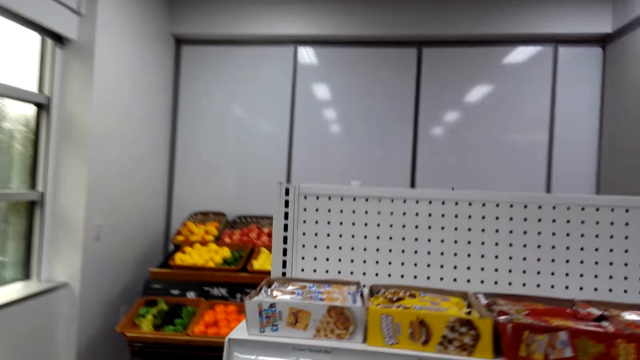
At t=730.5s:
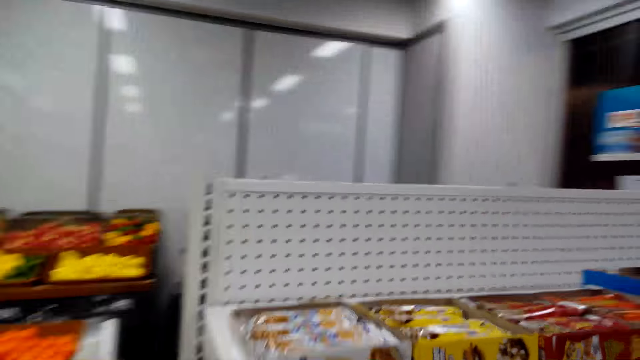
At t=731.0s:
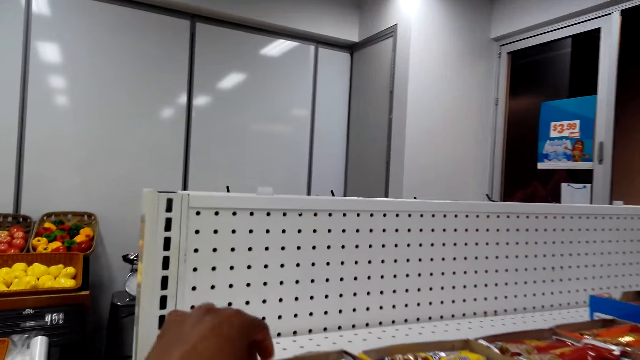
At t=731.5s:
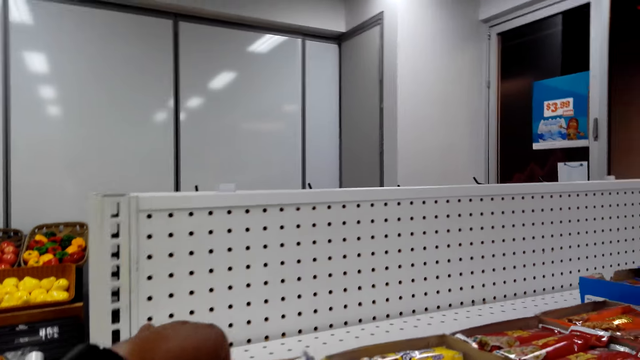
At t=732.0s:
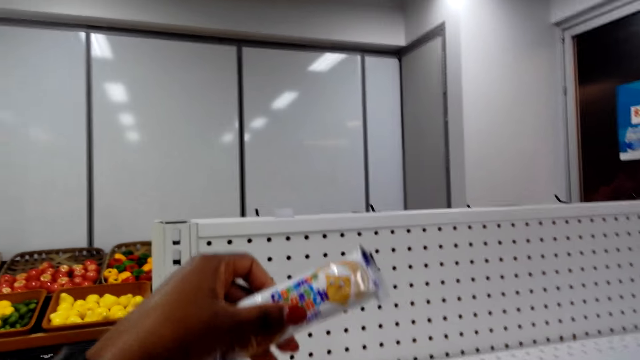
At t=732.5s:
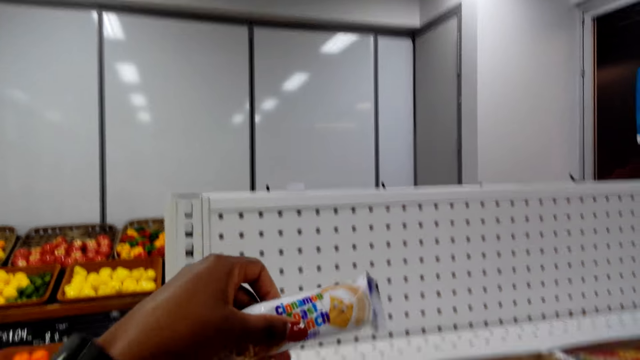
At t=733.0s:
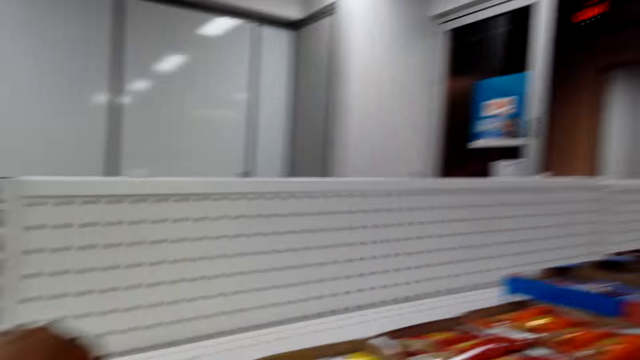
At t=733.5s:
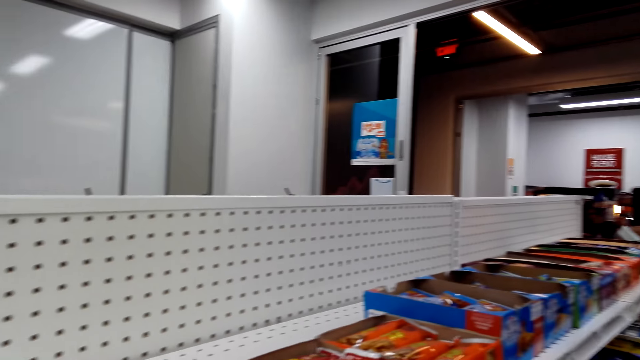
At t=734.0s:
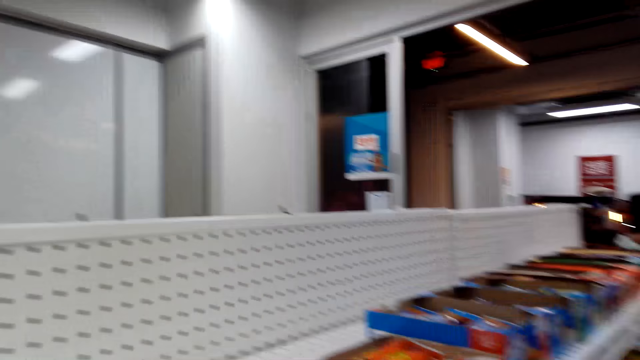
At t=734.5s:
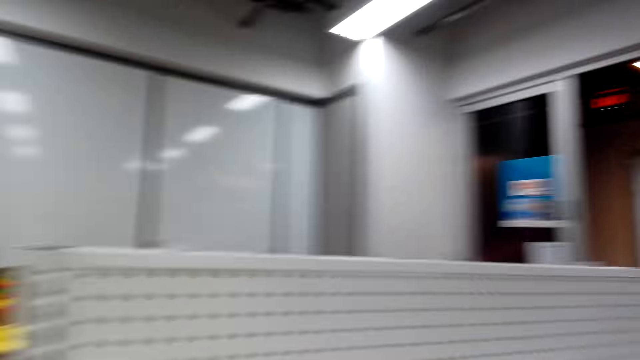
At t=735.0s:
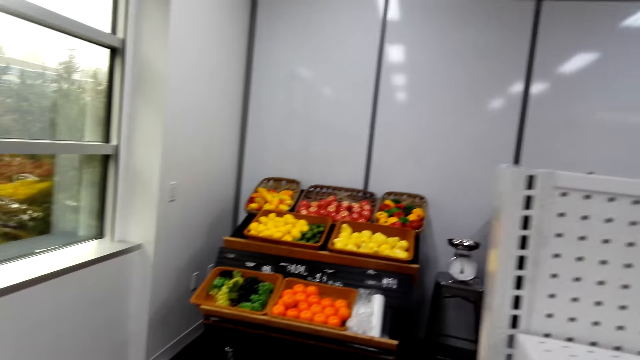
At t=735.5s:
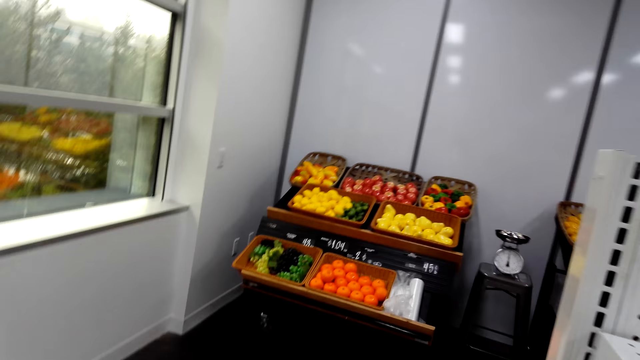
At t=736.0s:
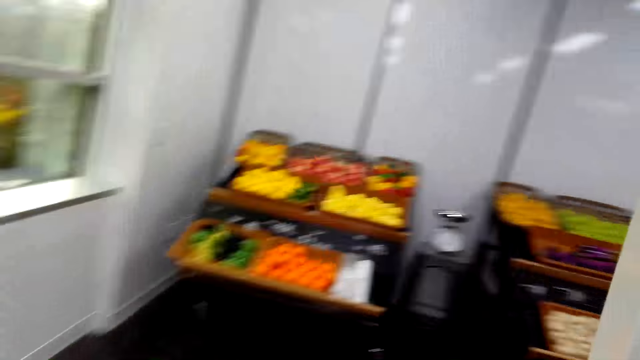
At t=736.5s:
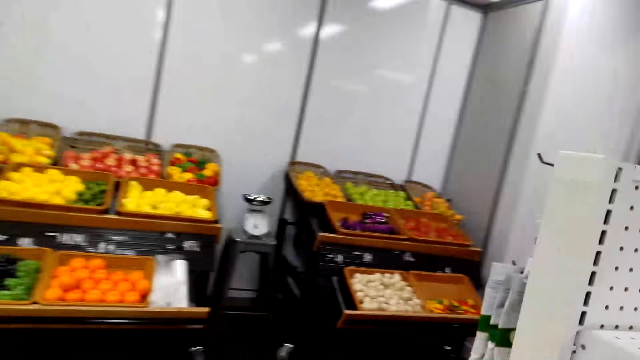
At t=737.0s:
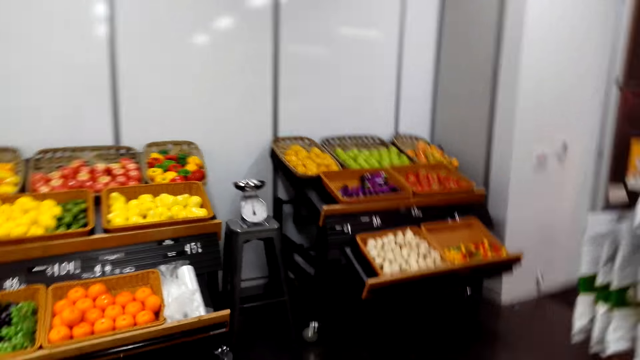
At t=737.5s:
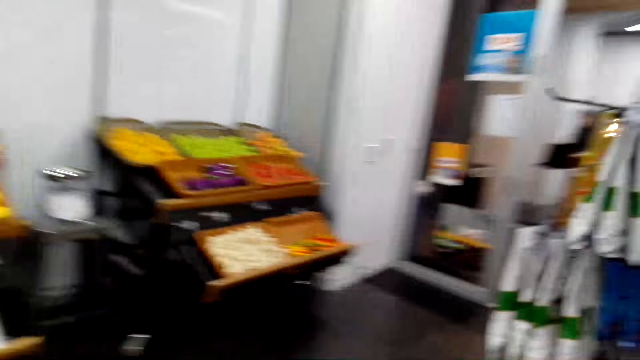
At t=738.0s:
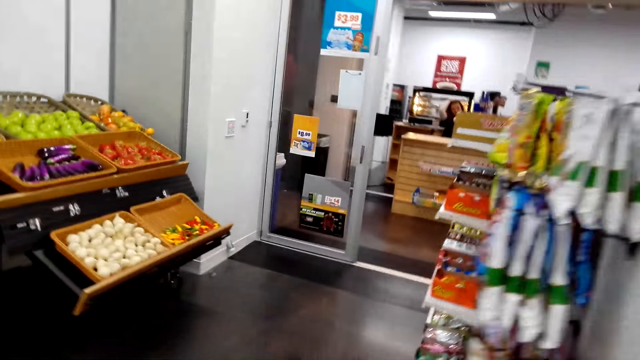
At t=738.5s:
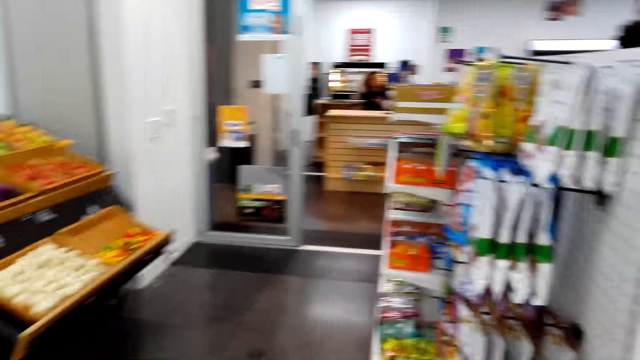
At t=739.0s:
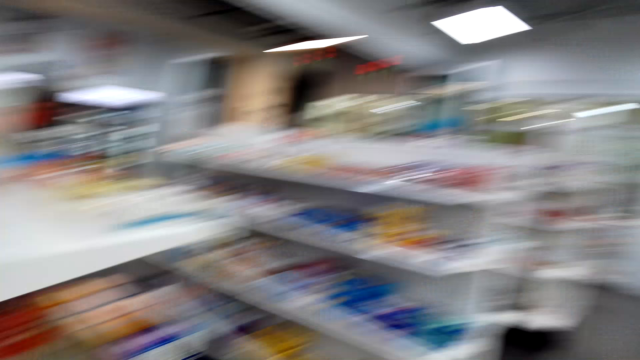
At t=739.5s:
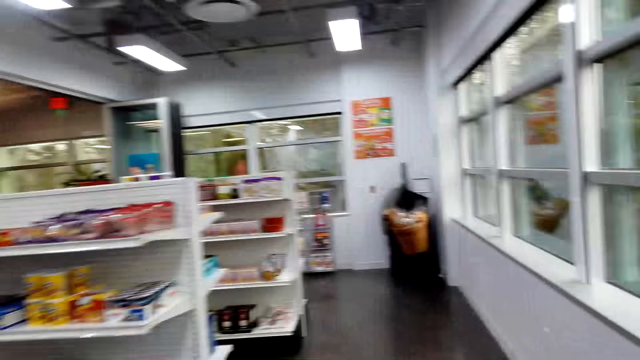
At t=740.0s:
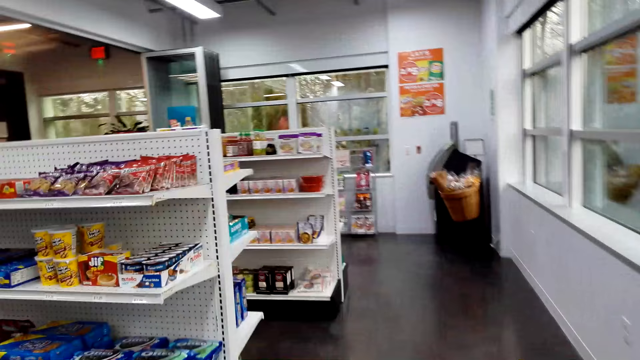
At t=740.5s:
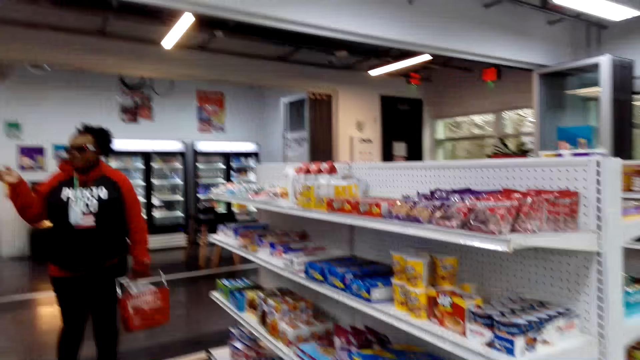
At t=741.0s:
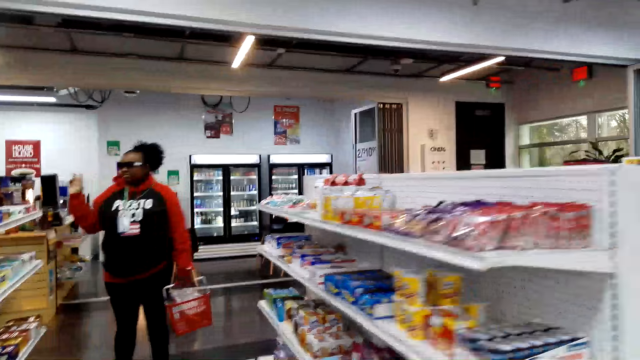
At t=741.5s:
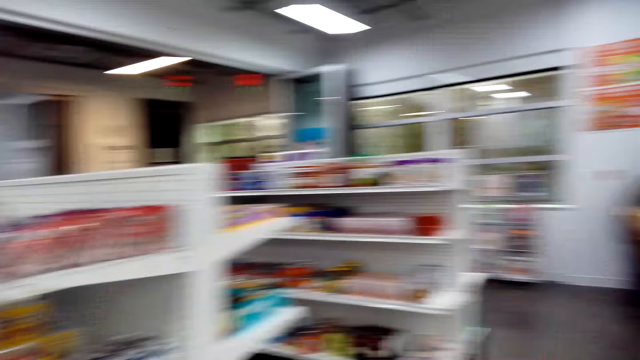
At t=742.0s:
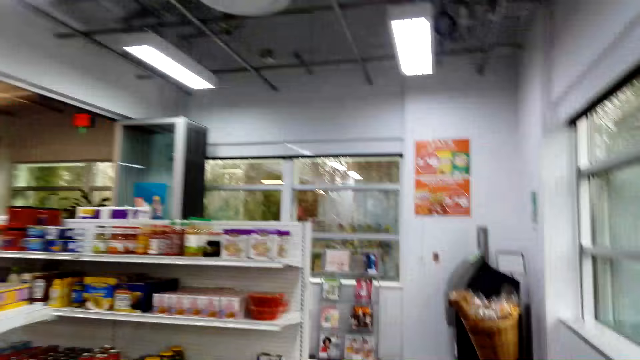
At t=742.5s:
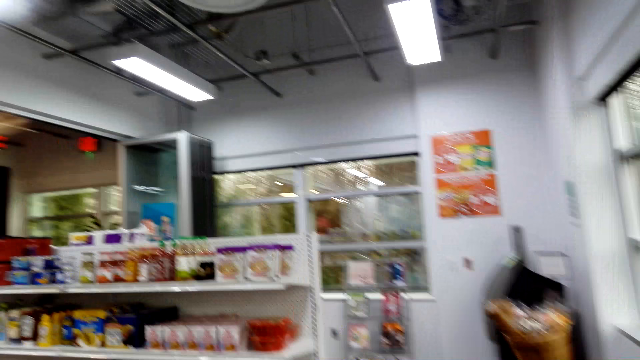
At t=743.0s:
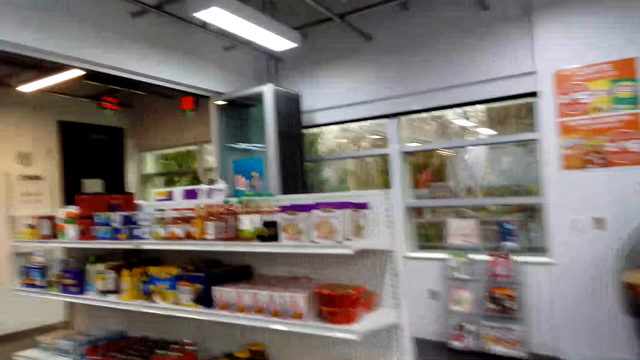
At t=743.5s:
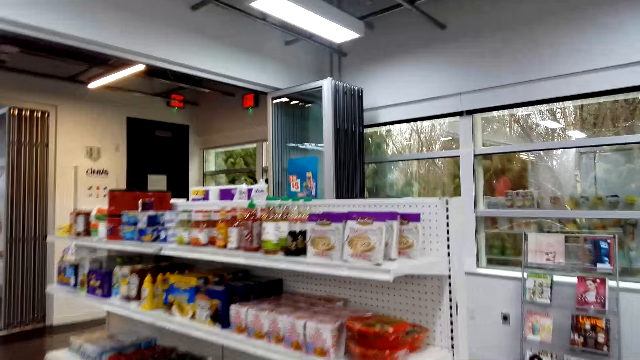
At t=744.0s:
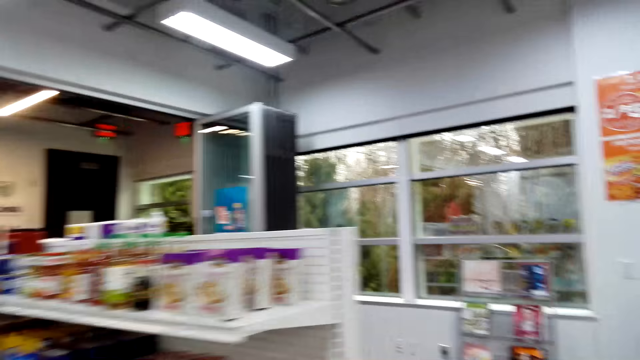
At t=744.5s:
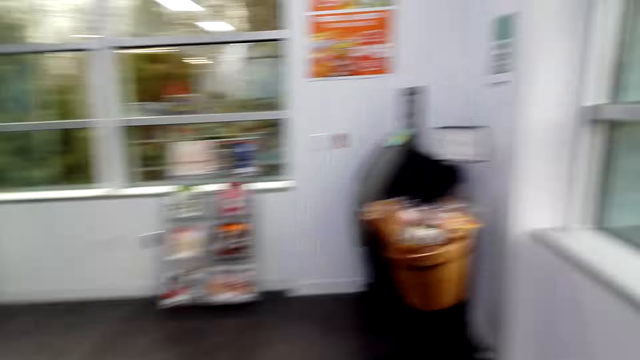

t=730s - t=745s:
The camera wearer picks a sachet of cereals. They drop the sachet of cereals in a box. They walk around the store.

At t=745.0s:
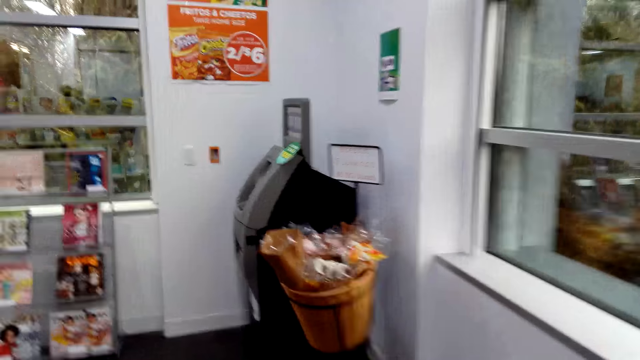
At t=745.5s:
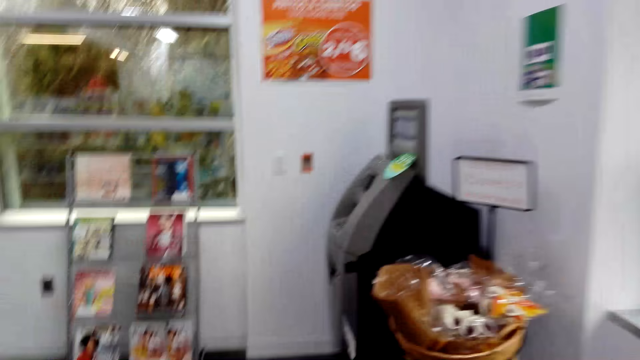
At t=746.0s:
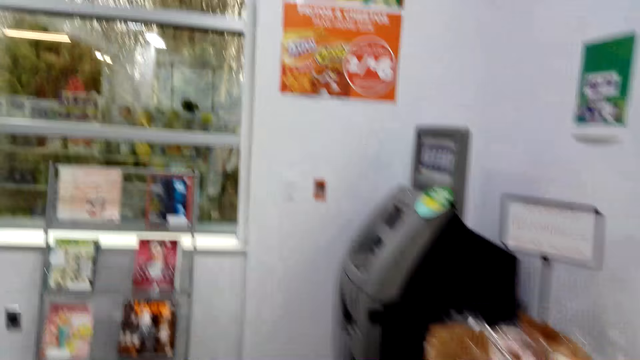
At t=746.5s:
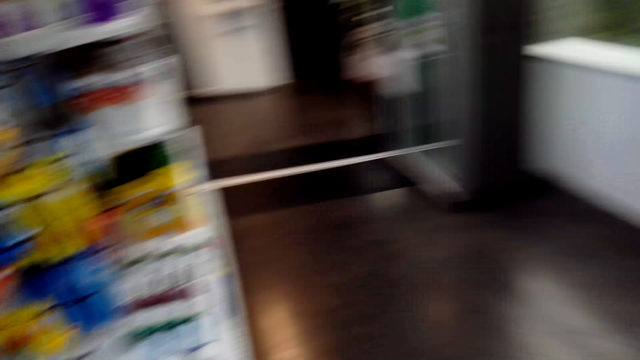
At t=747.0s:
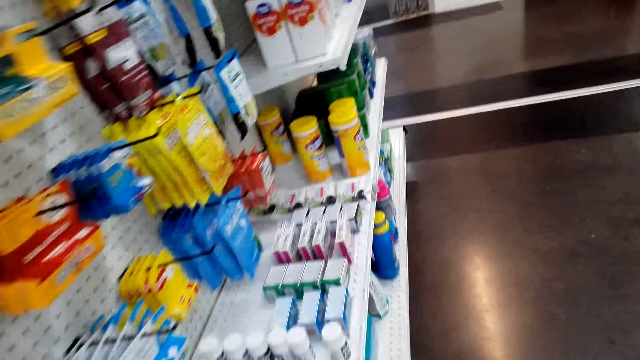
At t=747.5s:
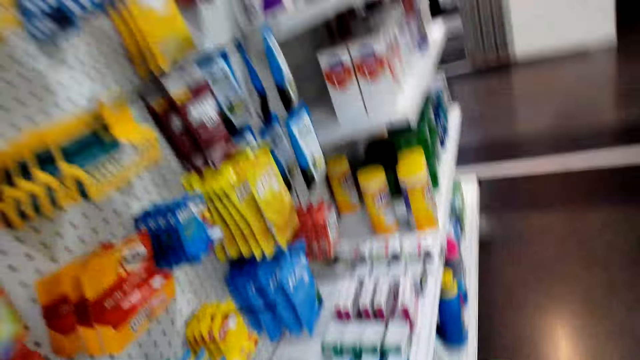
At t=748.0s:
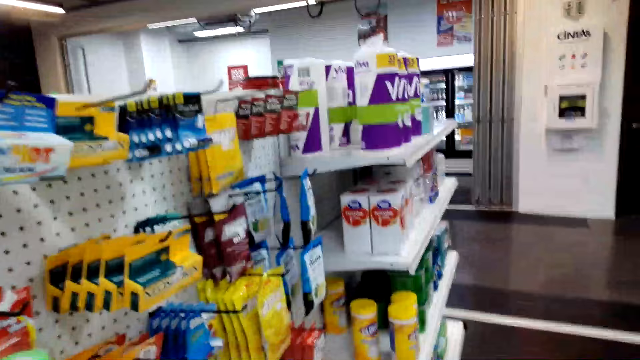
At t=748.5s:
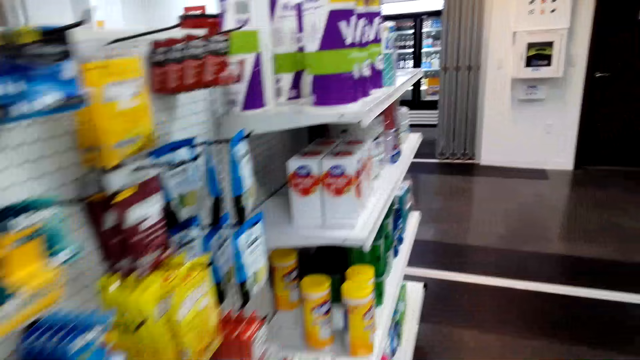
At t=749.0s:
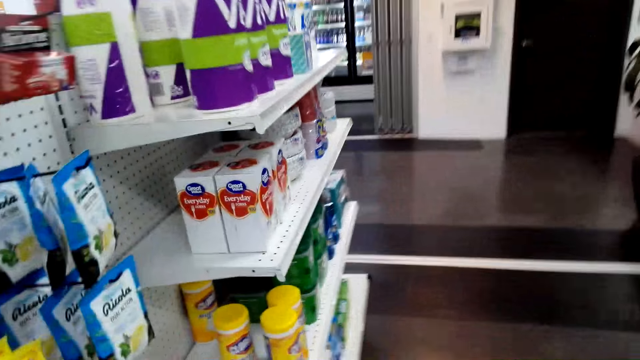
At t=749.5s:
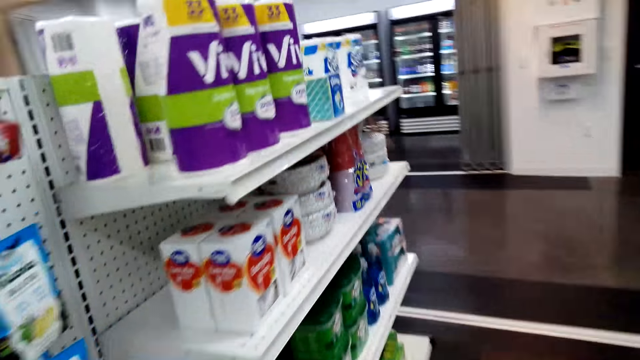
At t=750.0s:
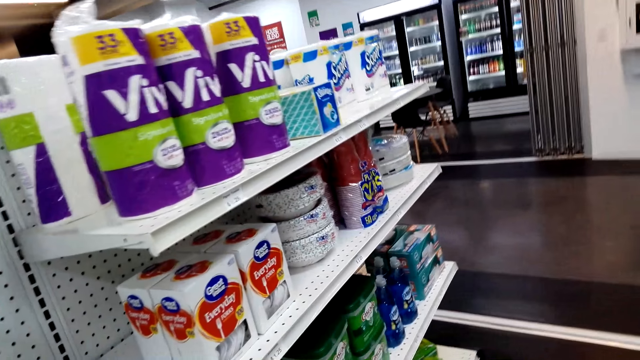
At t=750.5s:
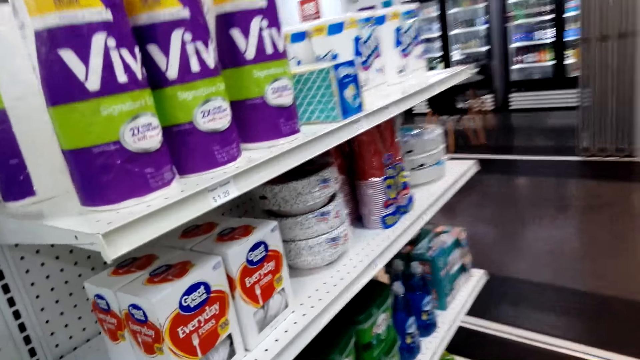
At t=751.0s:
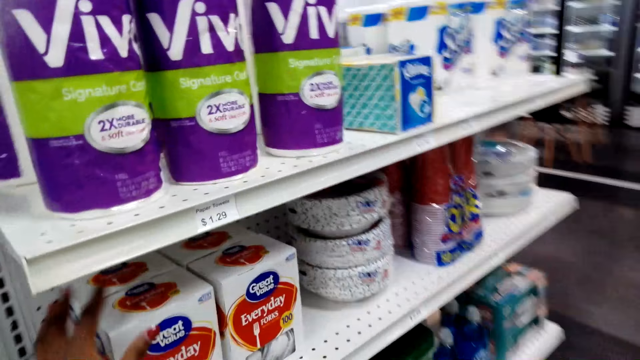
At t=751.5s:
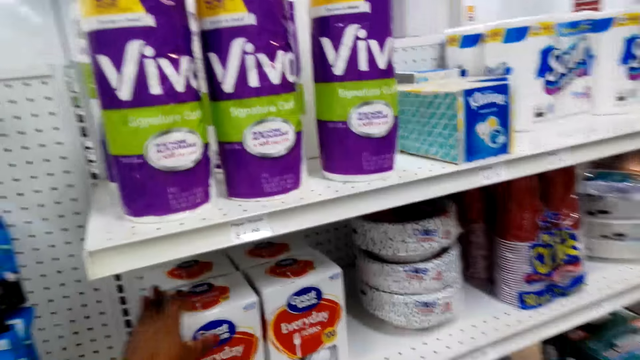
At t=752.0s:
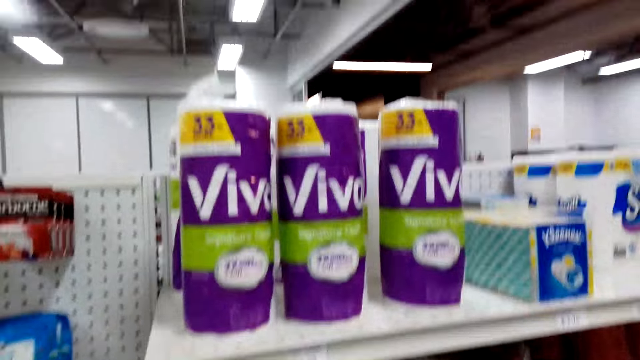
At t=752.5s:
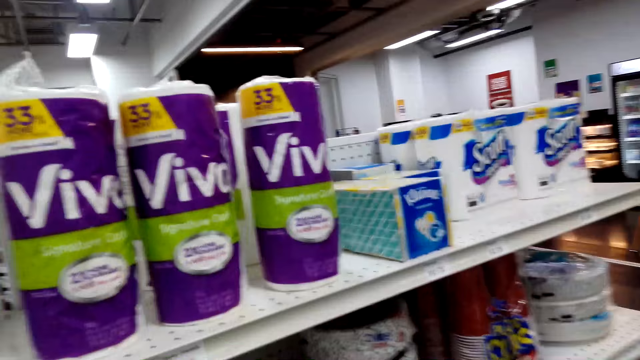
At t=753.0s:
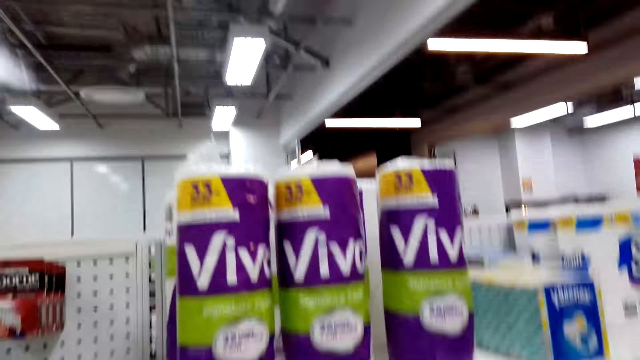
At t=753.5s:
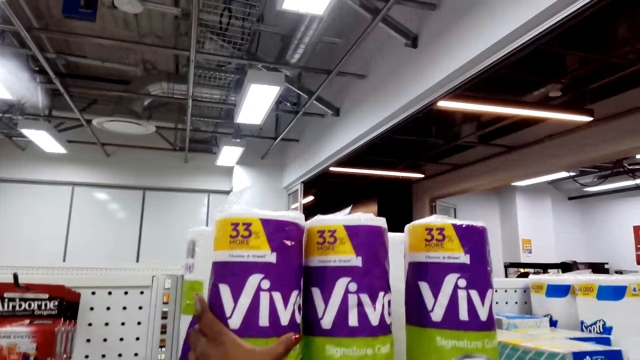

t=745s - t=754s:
The camera wearer picks something. They hold a box of forks.
